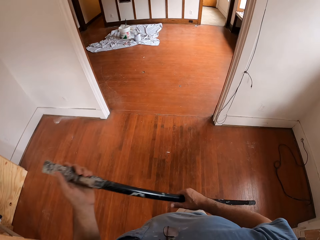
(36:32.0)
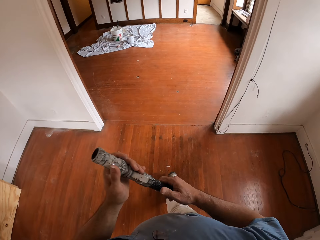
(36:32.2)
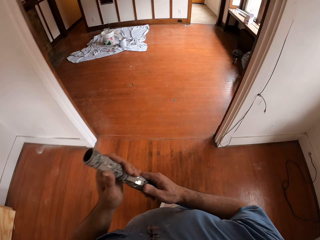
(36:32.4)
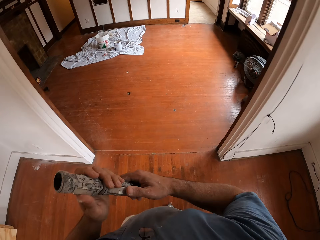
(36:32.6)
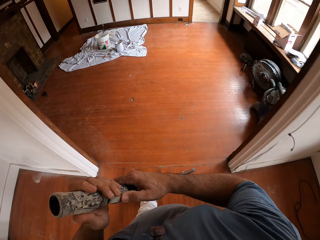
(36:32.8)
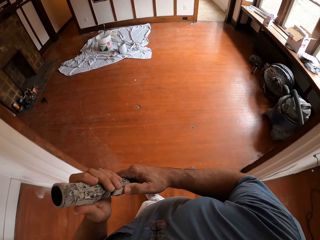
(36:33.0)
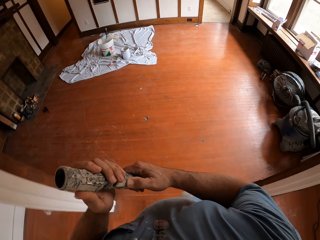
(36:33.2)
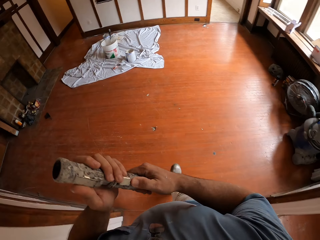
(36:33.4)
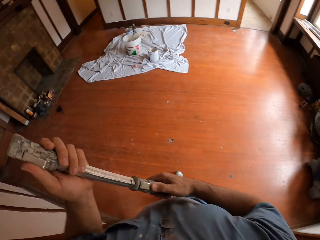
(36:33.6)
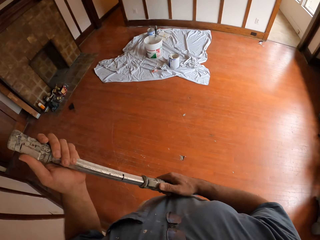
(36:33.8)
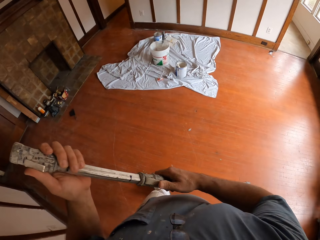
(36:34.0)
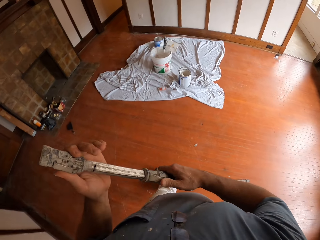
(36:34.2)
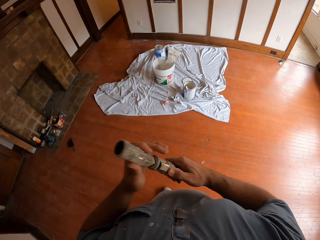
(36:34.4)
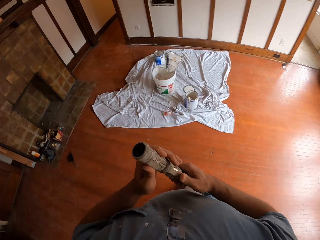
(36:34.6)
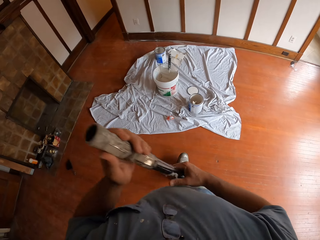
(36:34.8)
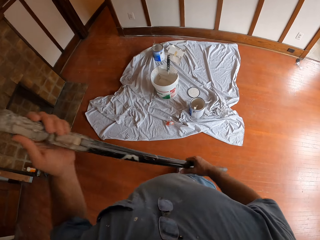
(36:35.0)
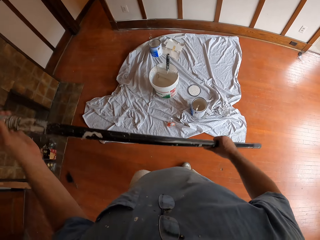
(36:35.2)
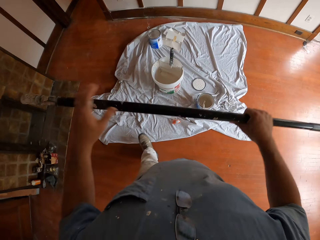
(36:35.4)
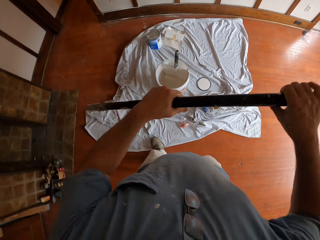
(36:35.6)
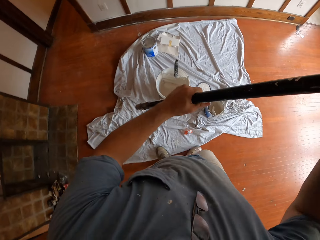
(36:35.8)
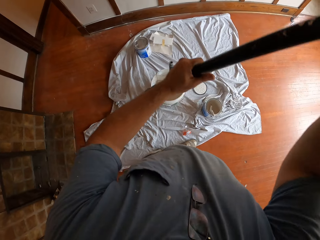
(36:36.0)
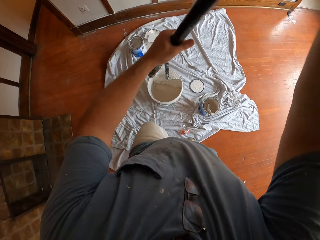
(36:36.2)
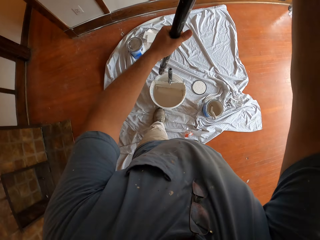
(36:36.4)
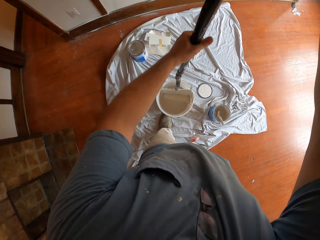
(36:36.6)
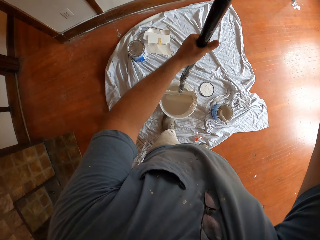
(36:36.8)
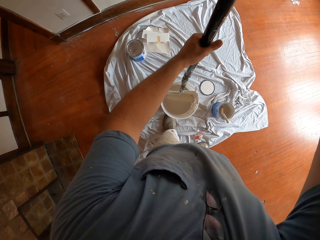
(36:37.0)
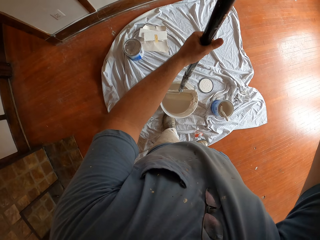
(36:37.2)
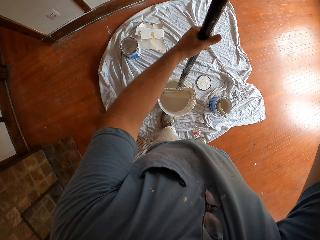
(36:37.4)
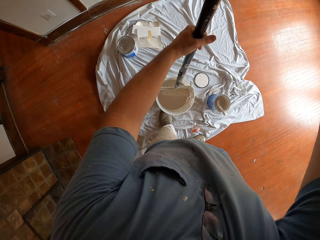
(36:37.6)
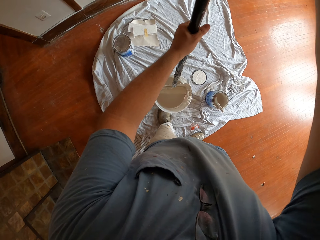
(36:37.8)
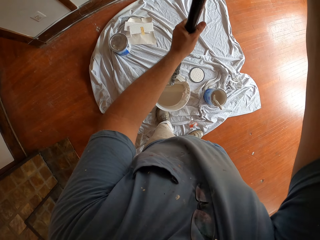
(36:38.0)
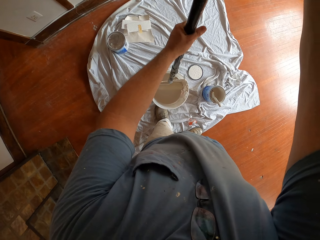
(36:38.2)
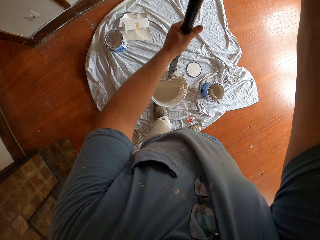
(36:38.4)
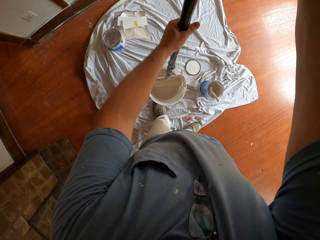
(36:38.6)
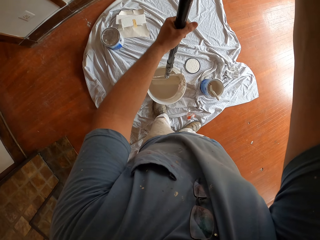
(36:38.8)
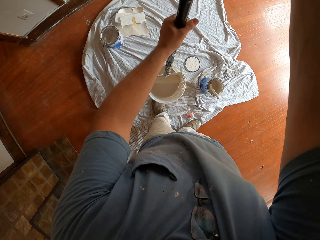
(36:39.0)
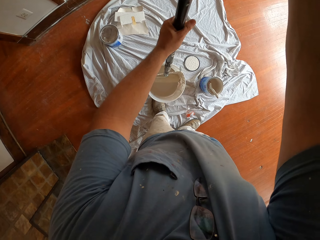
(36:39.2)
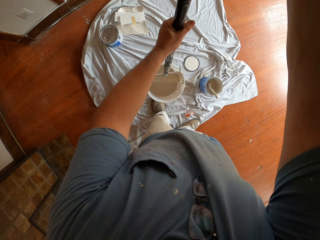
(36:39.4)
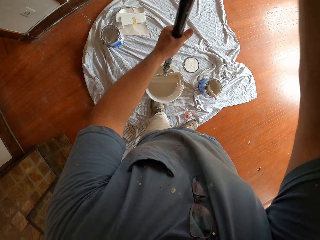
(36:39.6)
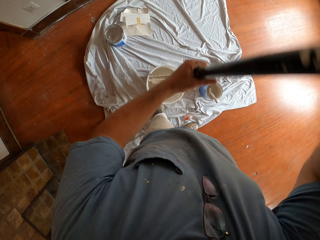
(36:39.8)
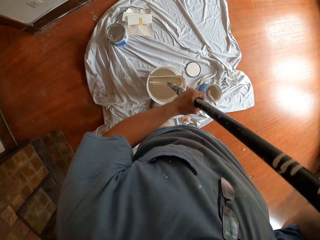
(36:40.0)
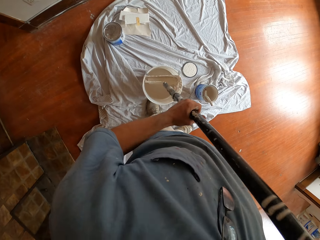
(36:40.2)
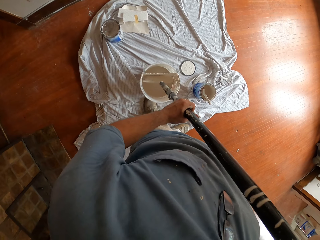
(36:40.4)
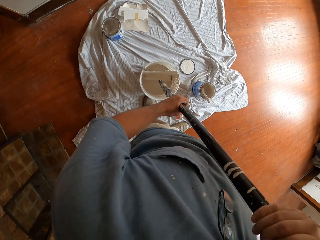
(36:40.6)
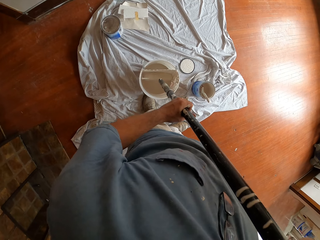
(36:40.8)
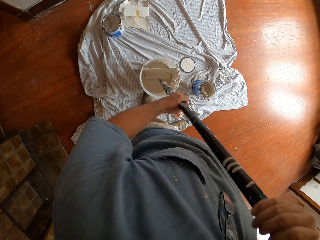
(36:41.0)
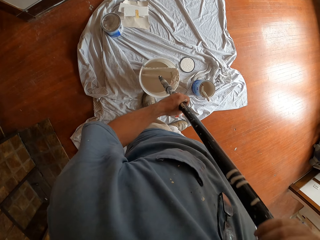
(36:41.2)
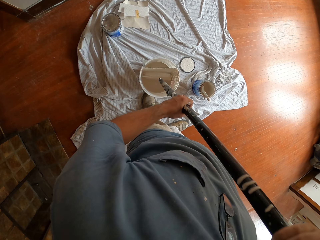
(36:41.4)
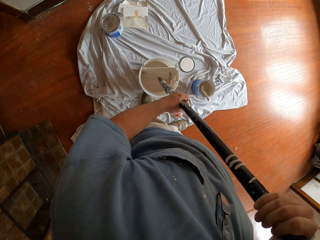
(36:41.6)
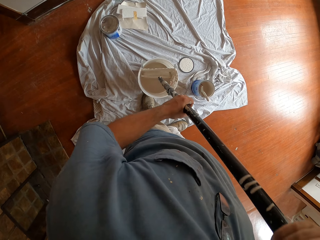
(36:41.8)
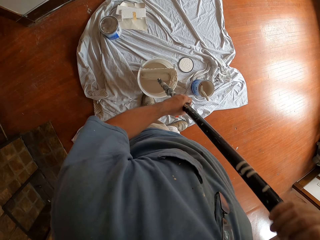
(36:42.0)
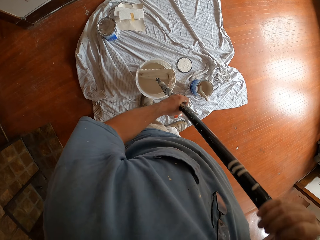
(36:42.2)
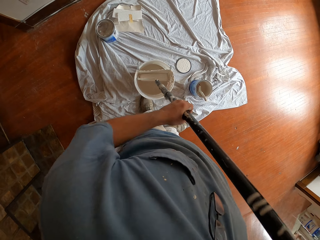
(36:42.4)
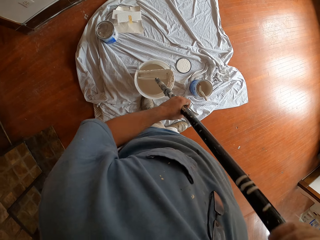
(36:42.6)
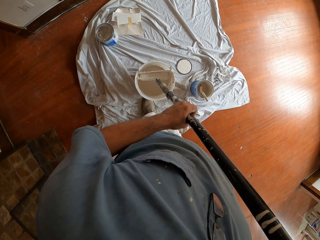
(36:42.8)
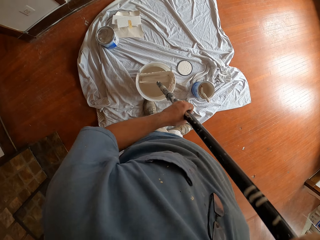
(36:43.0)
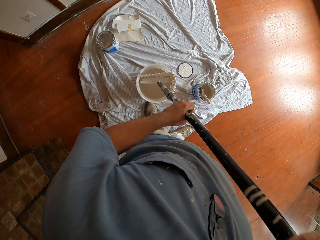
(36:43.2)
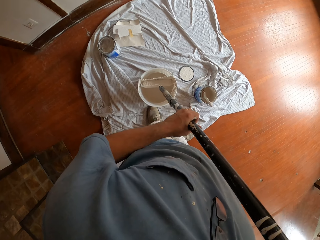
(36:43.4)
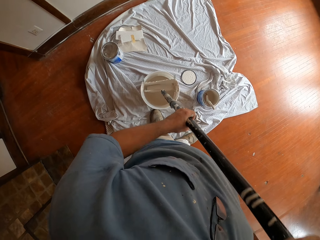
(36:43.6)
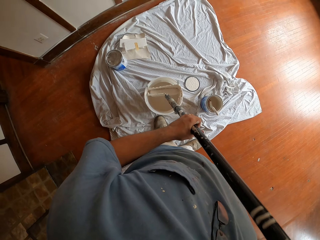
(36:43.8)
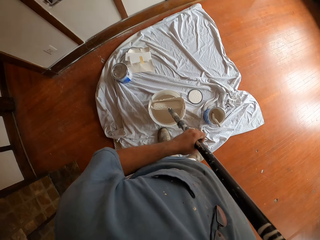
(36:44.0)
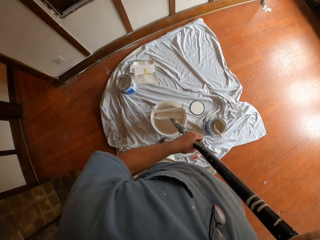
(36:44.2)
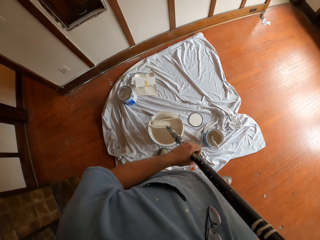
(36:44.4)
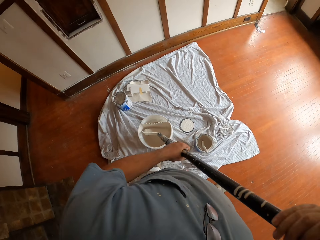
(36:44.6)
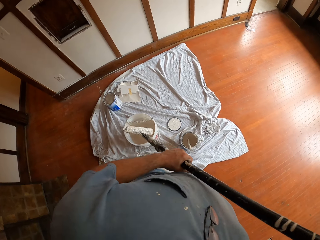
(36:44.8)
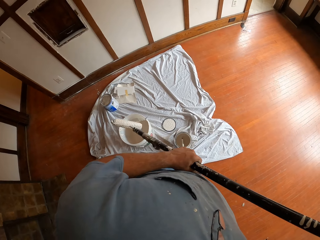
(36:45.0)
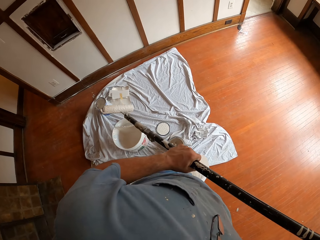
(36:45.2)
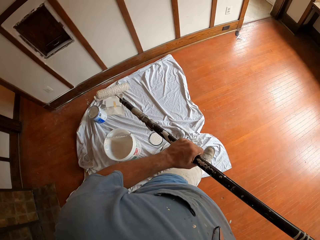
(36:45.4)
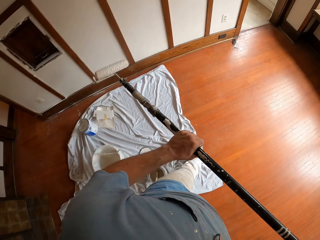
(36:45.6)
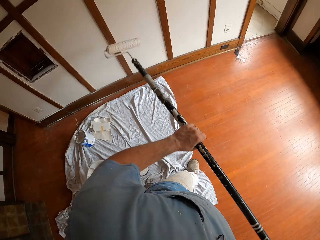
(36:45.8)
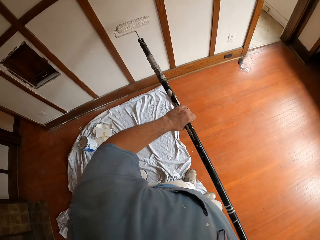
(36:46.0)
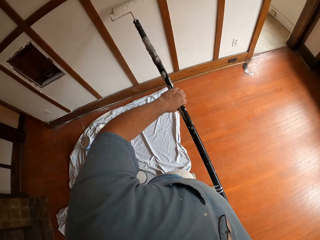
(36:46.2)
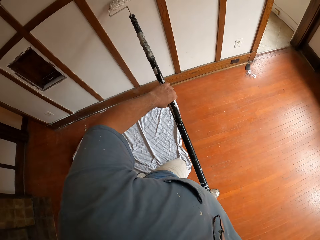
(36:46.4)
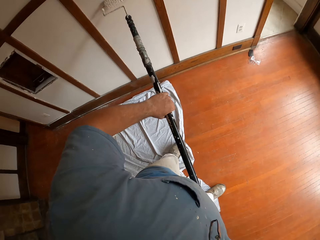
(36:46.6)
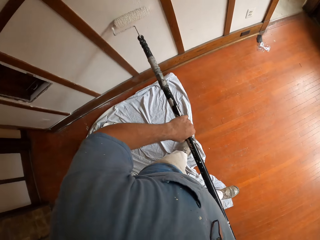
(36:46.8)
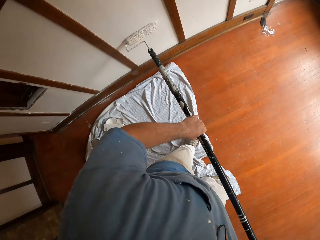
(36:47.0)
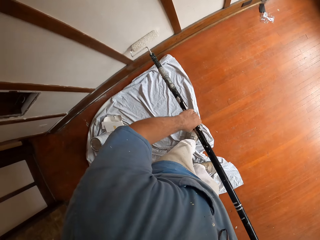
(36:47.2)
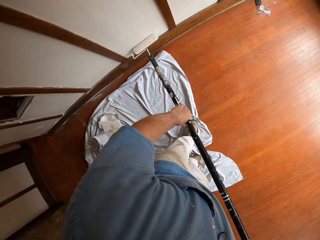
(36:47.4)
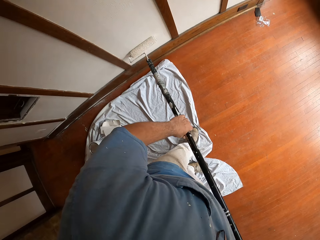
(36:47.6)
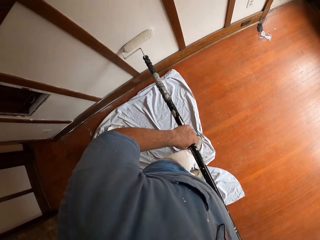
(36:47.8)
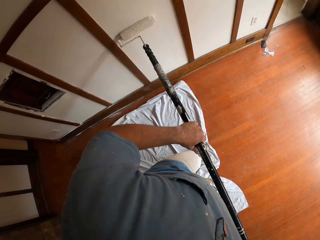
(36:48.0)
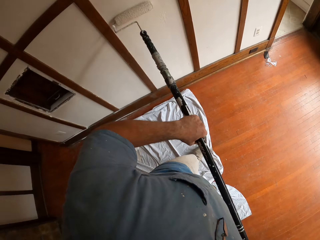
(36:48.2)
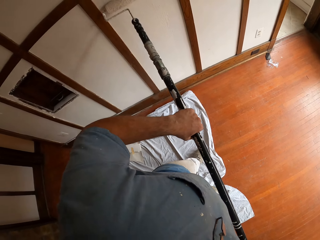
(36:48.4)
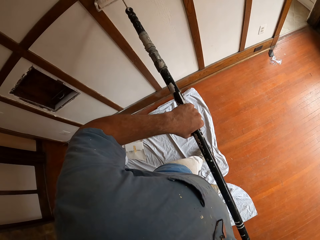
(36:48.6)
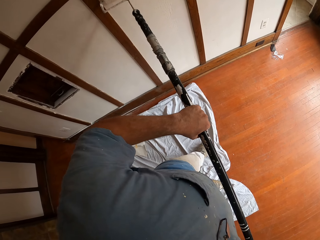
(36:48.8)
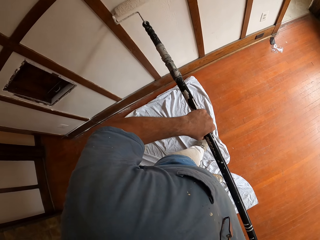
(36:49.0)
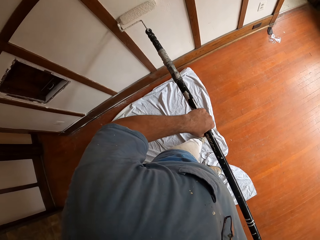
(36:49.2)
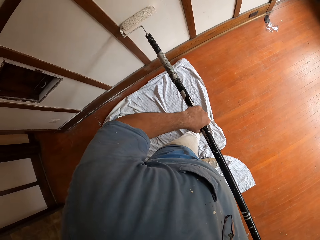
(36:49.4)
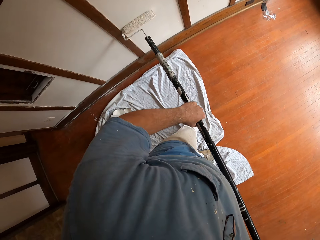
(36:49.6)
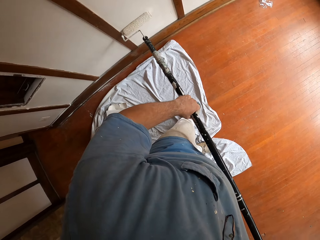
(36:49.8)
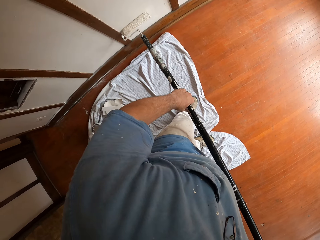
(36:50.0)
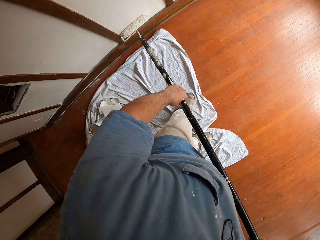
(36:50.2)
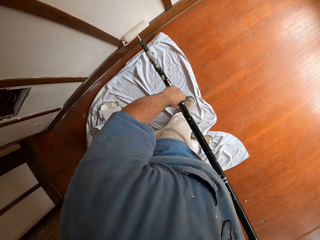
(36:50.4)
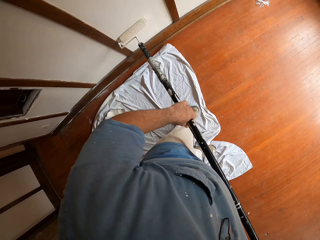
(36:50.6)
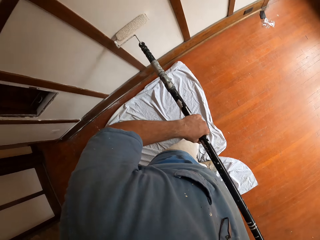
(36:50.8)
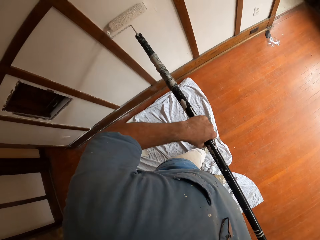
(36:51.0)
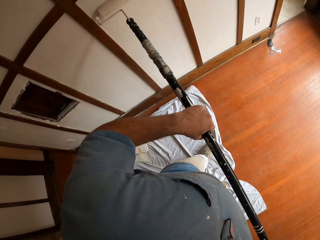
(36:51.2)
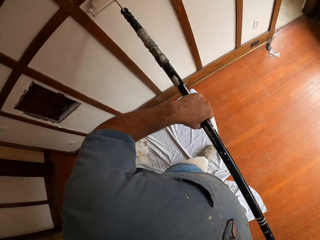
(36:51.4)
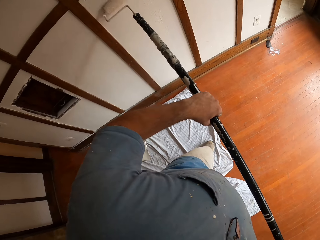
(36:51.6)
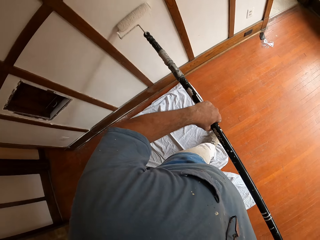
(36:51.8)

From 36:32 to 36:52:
The camera wearer attaches the paint roller pole to a paint roller brush or paint roller with both his hands. He continuously dips the paint roller brush into the paint in the paint bucket with both his hands. He rolls the paint roller on the grid. He brings out the paint roller brush from the paint bucket with both his hands. He paints the wall with the paint roller brush.

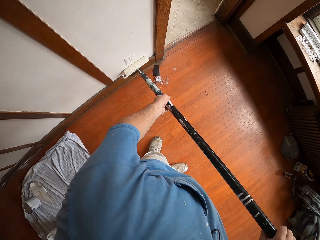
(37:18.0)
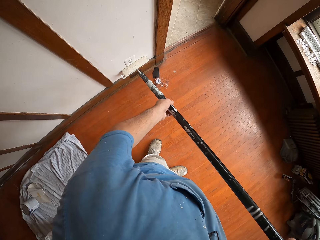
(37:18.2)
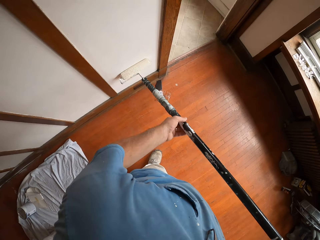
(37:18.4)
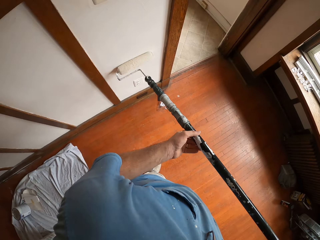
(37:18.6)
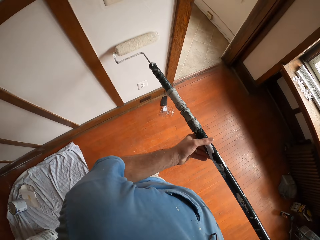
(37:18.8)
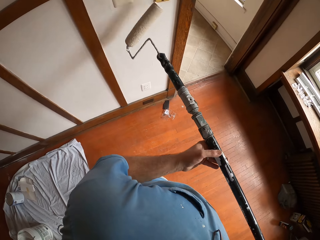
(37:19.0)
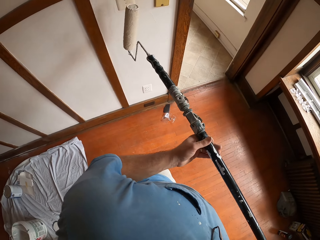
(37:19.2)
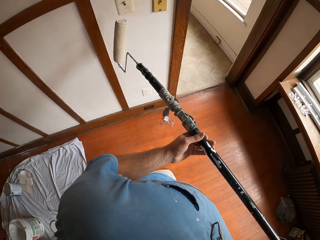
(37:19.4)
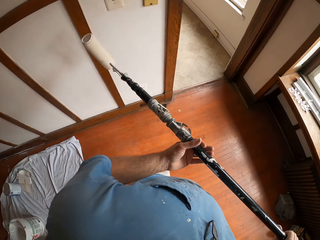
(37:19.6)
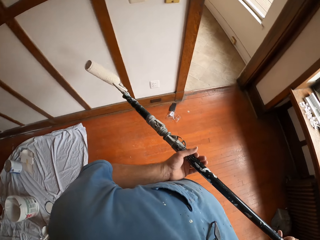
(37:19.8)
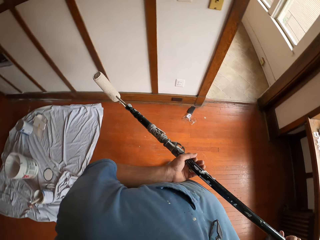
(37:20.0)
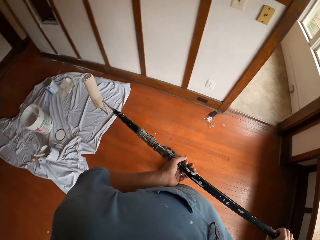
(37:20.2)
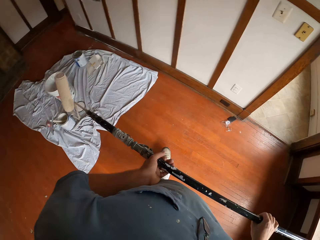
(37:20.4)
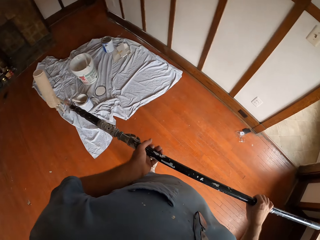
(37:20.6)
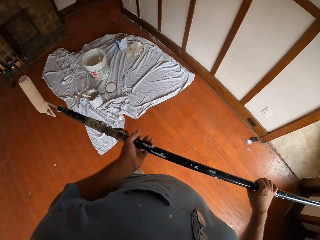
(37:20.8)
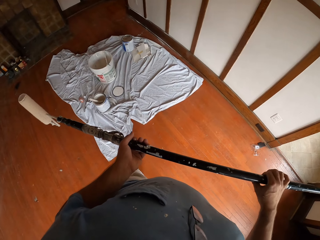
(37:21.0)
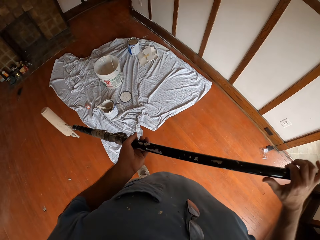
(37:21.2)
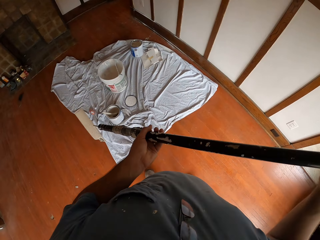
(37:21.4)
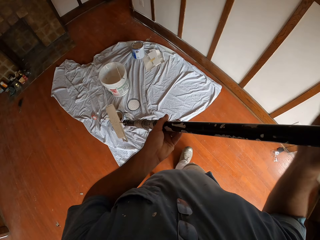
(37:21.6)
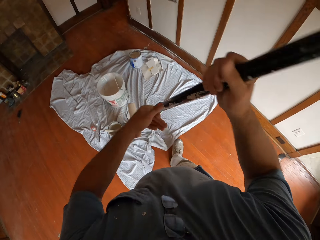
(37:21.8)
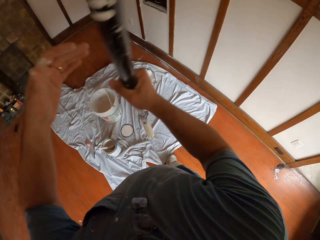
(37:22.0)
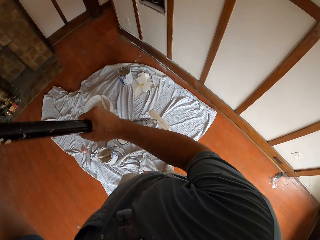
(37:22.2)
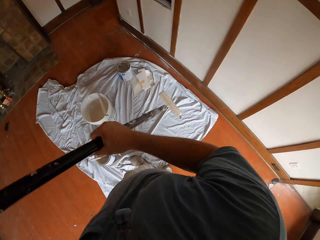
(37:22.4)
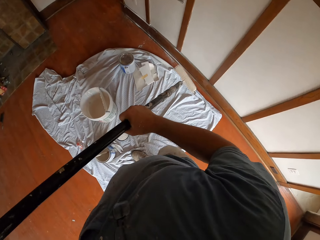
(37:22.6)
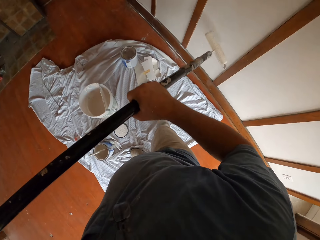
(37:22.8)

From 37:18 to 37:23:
The camera wearer stops painting the wall with the paint roller brush. They turn around in the room.
